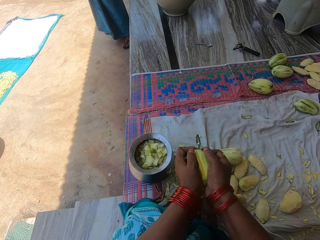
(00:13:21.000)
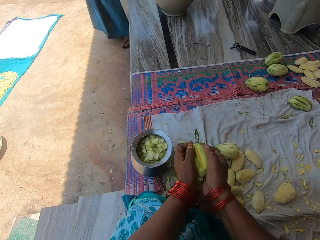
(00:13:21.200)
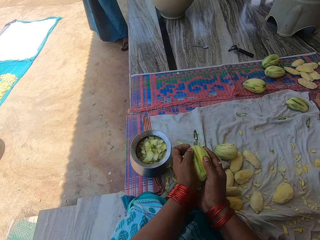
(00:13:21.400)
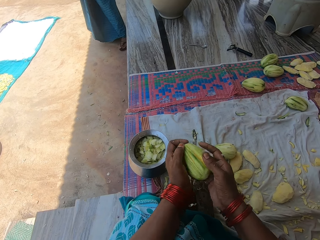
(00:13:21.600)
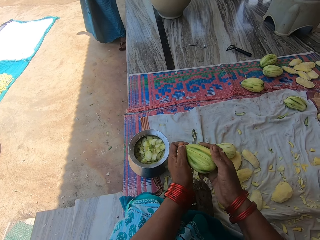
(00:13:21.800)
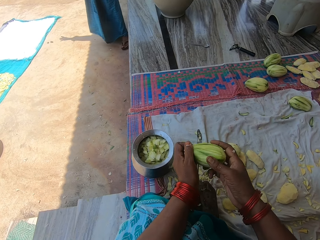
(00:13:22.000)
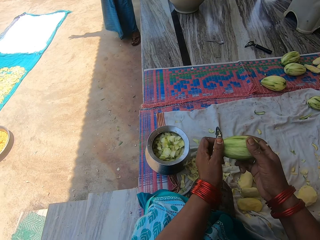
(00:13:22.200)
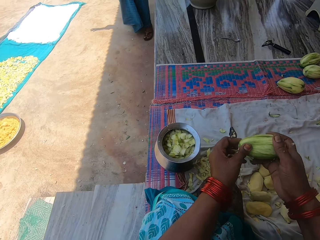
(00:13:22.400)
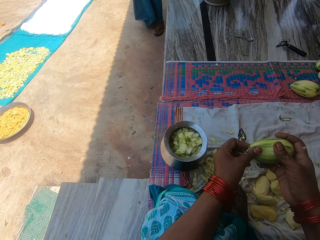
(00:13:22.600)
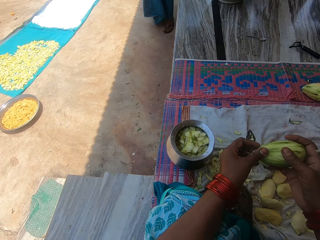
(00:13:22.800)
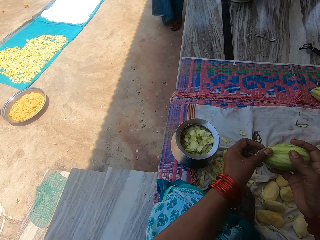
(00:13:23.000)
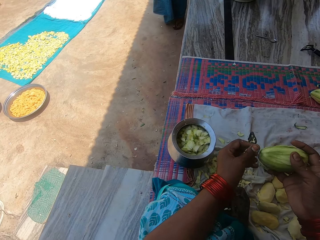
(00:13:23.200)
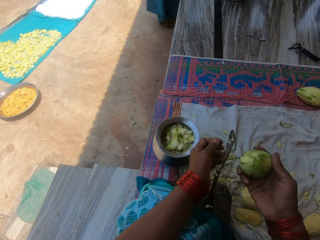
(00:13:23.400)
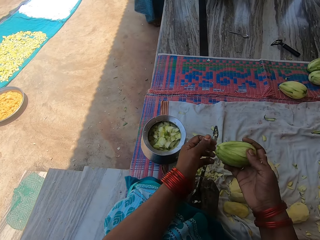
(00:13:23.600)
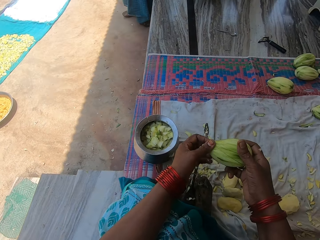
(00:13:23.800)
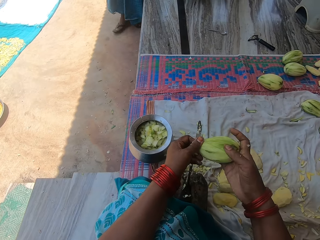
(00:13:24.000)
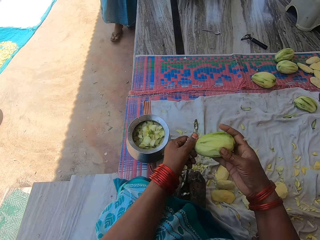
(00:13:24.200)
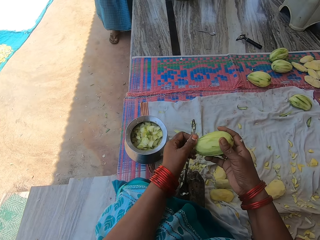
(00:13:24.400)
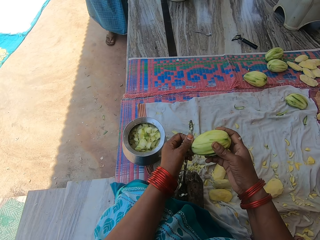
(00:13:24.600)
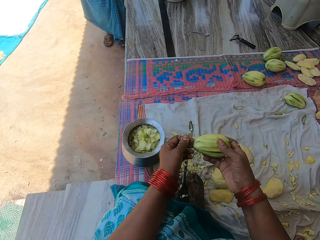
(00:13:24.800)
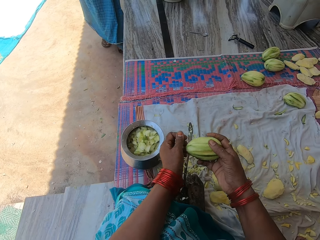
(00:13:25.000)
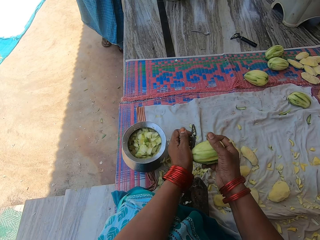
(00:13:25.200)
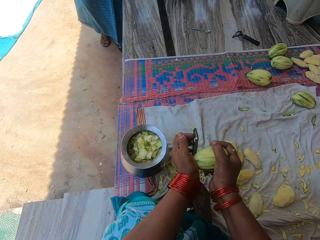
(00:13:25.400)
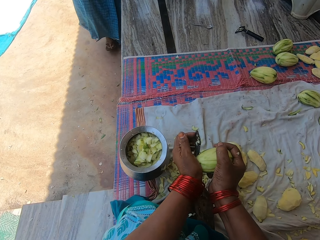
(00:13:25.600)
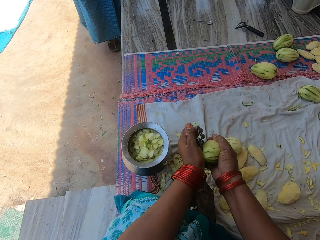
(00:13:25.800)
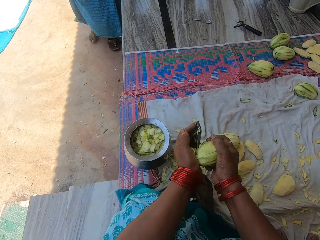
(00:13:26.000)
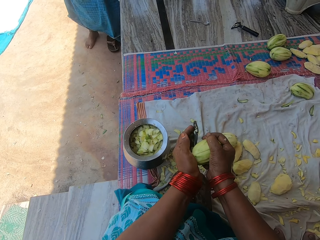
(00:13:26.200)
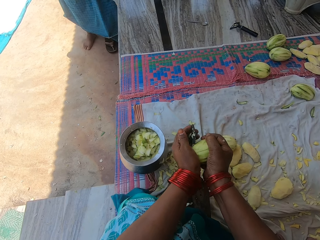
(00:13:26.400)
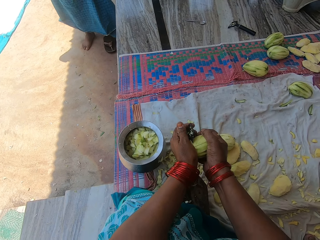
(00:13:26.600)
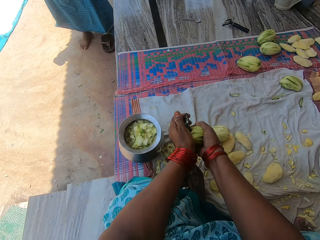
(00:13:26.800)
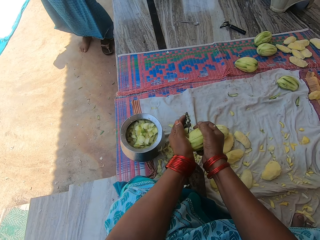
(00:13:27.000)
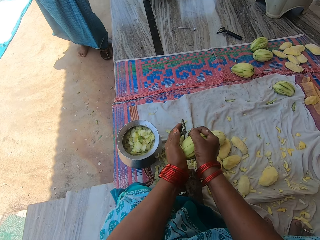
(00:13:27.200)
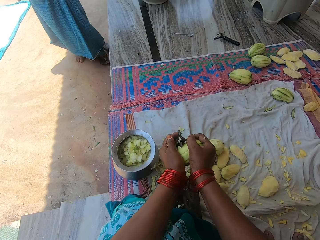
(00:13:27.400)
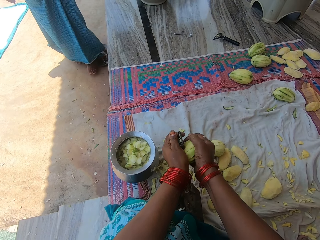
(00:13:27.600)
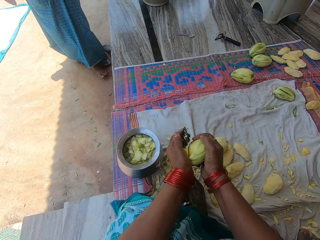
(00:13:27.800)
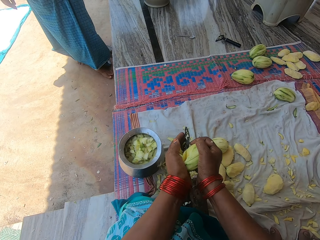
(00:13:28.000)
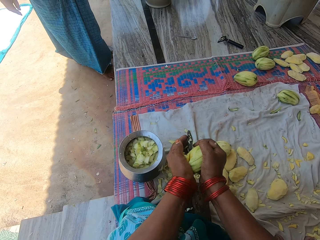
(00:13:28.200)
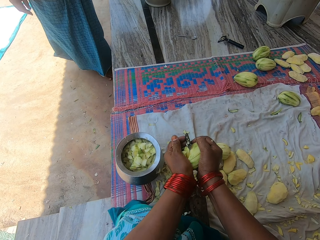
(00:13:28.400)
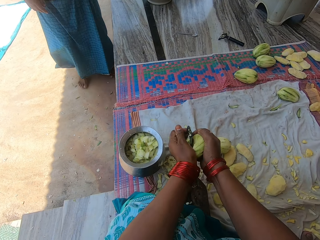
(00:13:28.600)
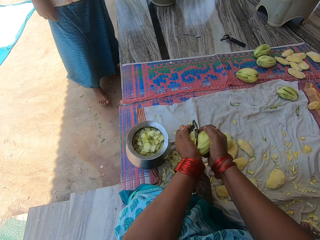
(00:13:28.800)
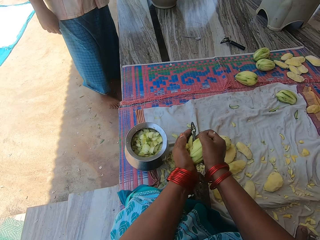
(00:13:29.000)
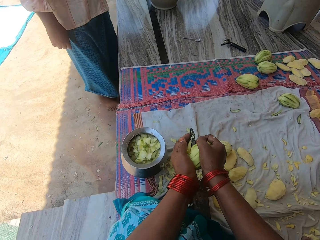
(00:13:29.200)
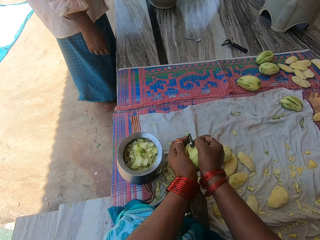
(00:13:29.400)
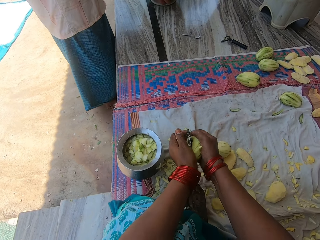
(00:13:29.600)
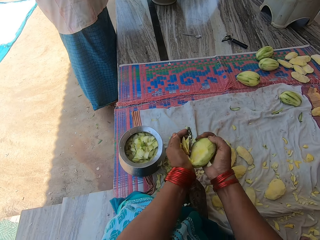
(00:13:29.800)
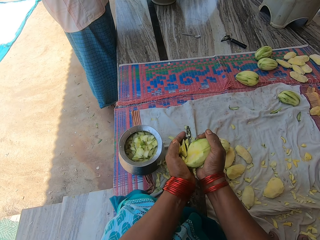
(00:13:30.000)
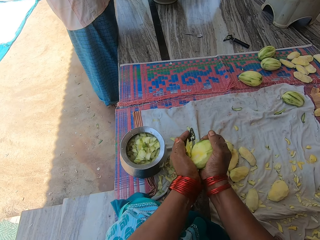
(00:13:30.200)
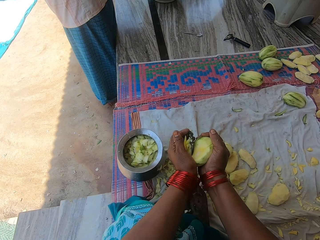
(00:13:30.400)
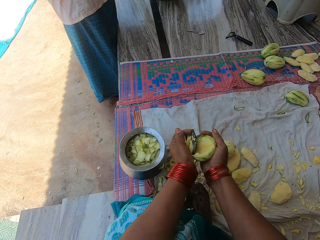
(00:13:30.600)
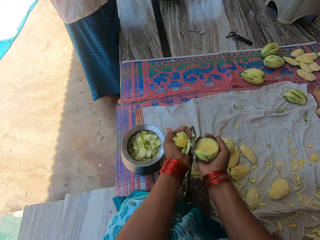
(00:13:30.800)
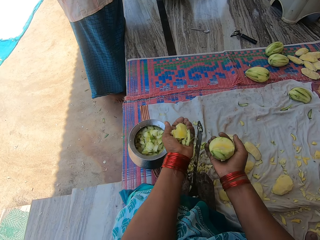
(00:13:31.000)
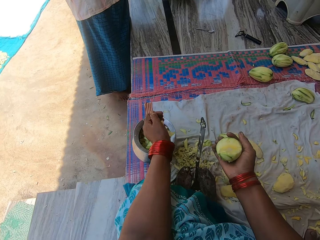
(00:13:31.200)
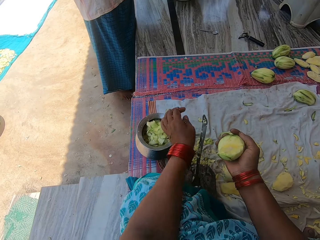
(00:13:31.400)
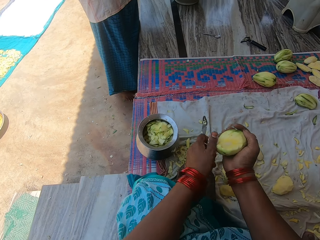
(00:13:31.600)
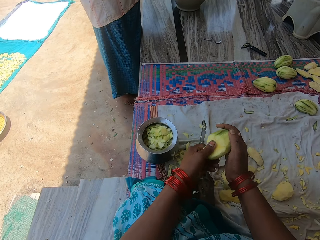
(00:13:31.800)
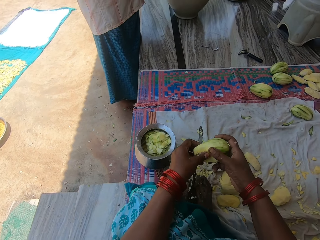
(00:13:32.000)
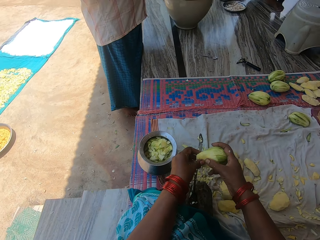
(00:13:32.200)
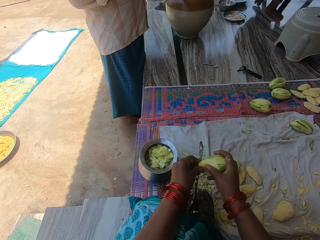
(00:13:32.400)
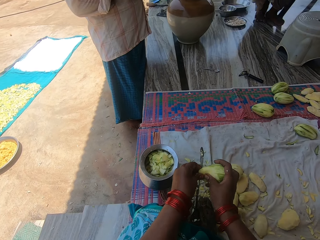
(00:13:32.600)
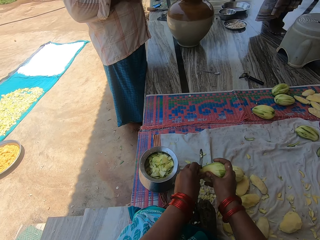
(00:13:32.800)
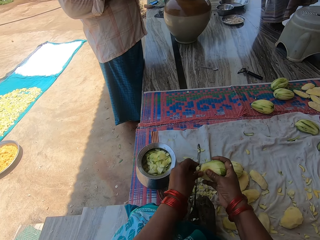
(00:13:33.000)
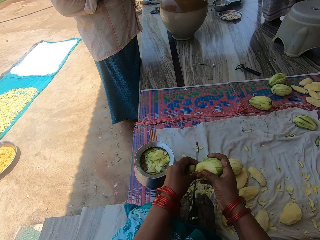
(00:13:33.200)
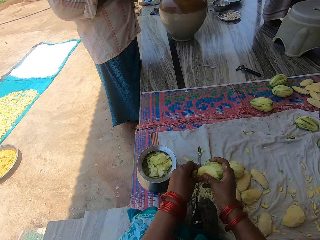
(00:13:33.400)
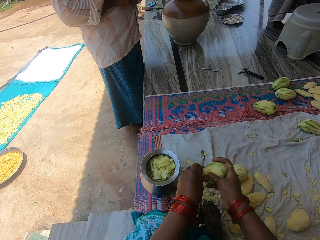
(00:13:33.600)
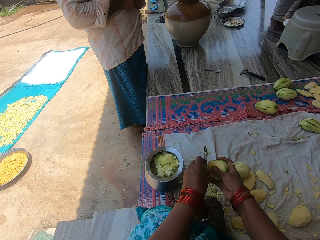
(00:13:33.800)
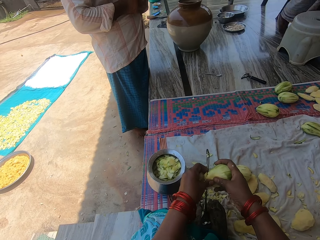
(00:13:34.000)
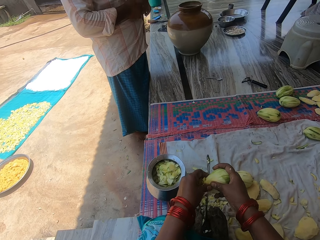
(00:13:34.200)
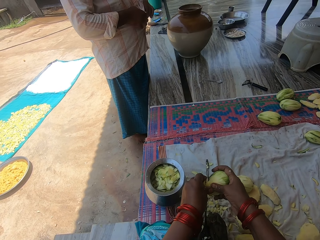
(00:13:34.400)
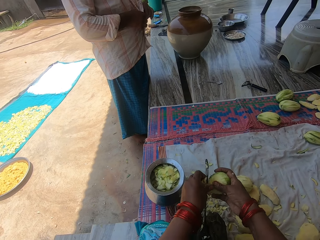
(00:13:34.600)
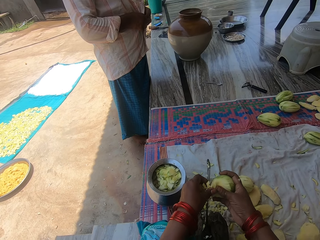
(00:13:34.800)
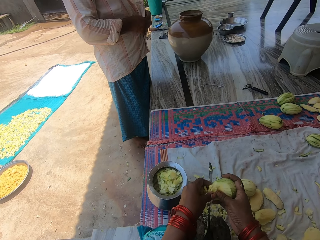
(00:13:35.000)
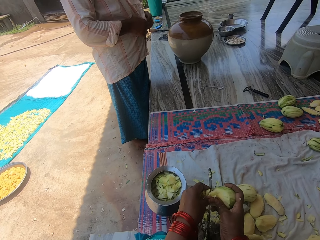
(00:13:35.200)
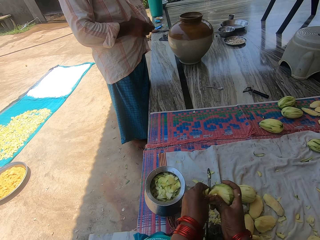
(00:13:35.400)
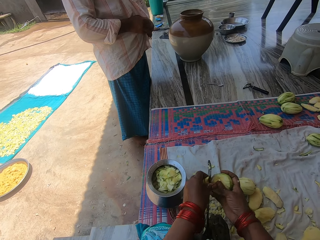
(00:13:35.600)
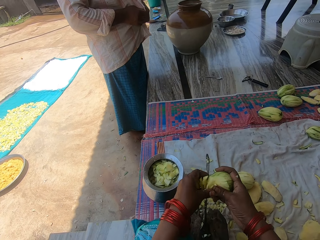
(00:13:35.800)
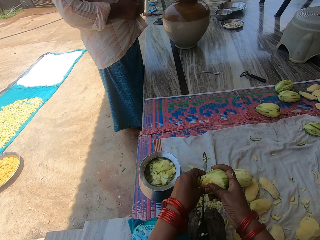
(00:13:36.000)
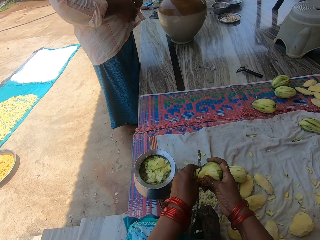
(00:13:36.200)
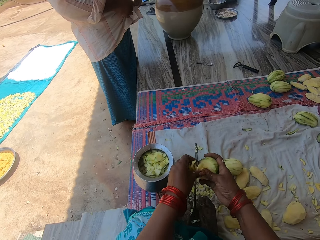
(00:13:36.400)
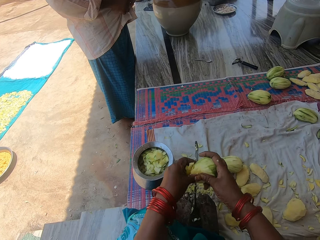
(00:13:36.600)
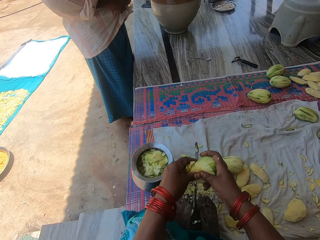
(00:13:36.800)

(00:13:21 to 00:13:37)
A man throws items on the ground. The camera wearer chops the mango with the knife on the knife stand. The man removes slippers from his feet. The camera wearer pours the chopped mangoes in the pot. They chop the mango with the knife on the knife stand. A woman walks on the other side of the compound. The man unbuttons his shirt.

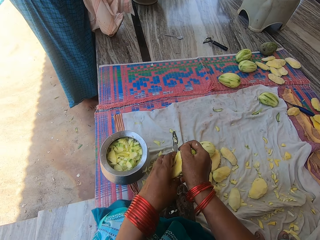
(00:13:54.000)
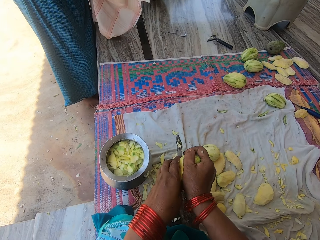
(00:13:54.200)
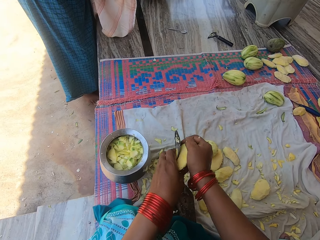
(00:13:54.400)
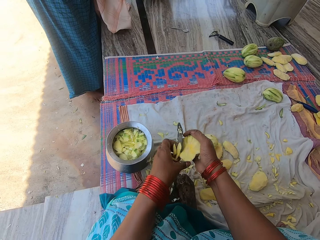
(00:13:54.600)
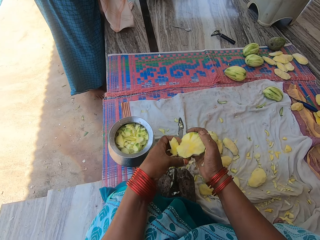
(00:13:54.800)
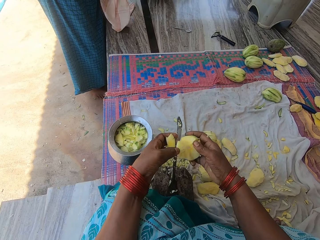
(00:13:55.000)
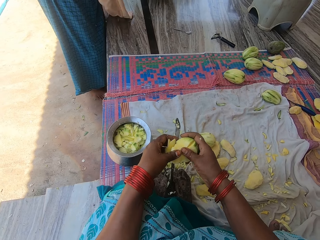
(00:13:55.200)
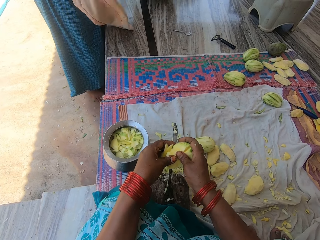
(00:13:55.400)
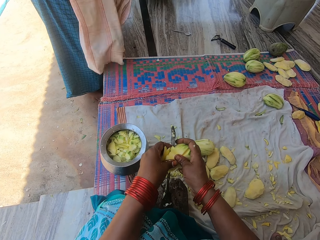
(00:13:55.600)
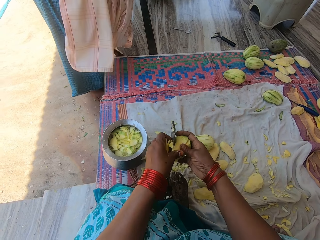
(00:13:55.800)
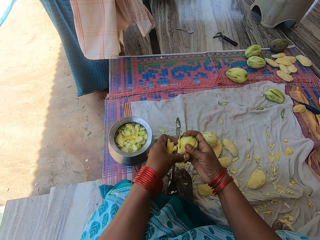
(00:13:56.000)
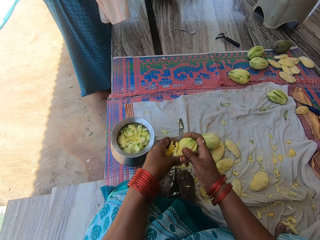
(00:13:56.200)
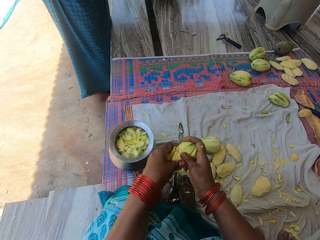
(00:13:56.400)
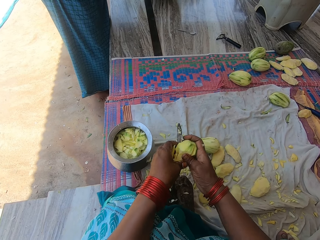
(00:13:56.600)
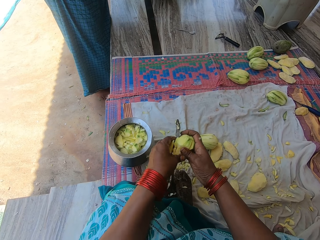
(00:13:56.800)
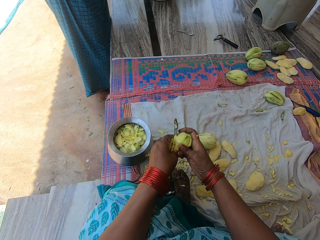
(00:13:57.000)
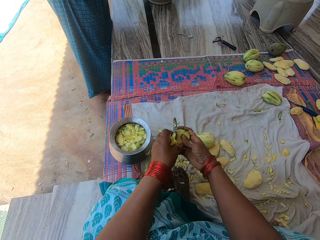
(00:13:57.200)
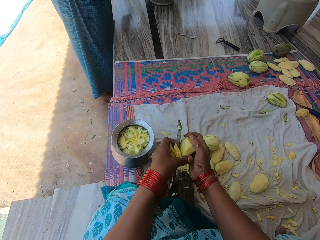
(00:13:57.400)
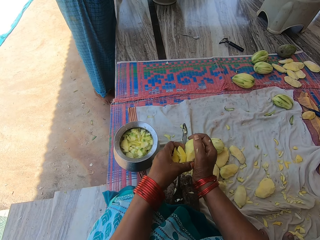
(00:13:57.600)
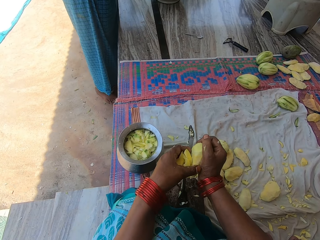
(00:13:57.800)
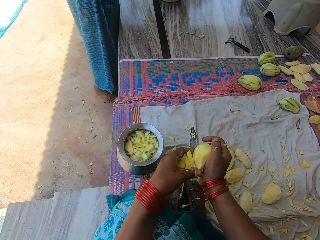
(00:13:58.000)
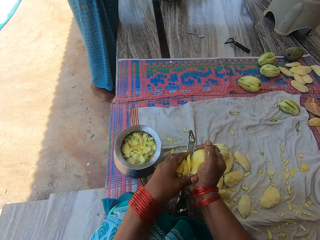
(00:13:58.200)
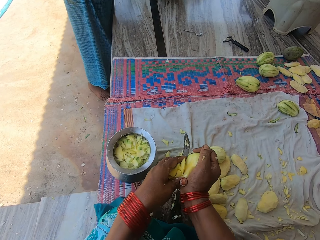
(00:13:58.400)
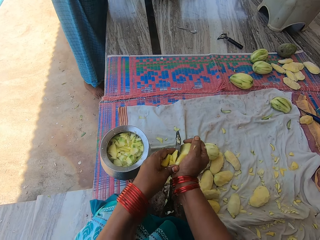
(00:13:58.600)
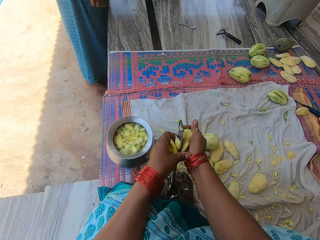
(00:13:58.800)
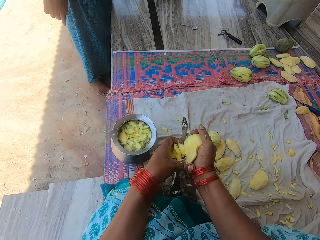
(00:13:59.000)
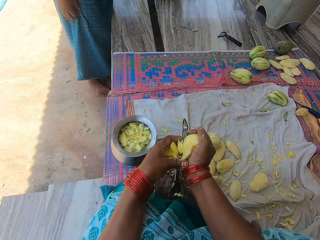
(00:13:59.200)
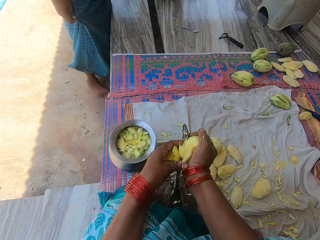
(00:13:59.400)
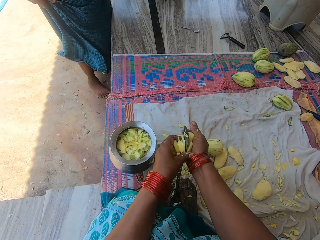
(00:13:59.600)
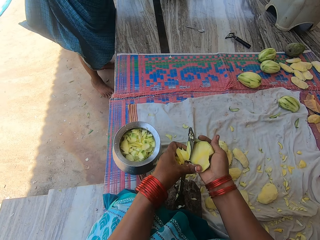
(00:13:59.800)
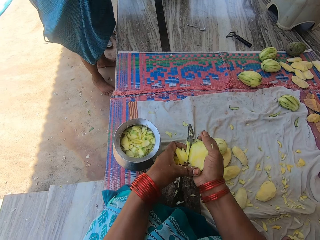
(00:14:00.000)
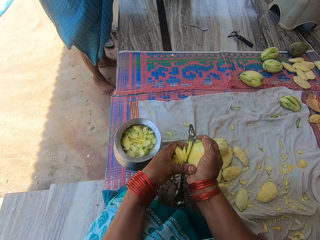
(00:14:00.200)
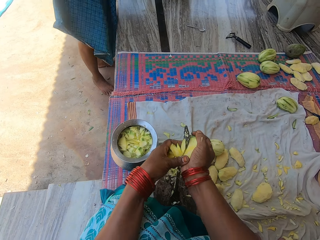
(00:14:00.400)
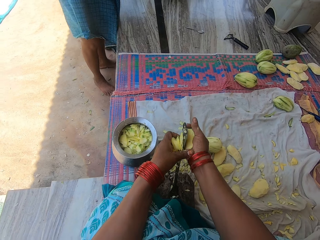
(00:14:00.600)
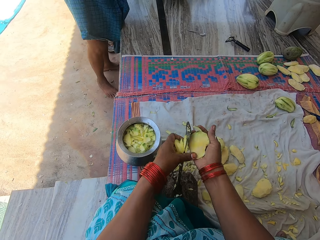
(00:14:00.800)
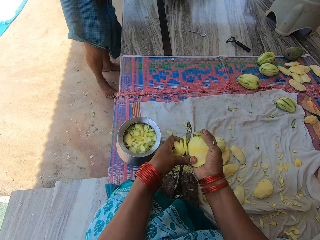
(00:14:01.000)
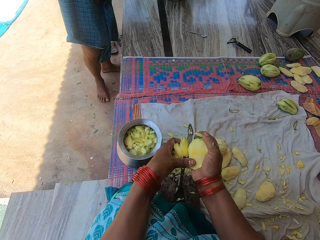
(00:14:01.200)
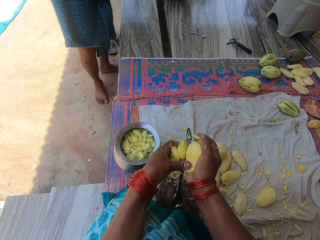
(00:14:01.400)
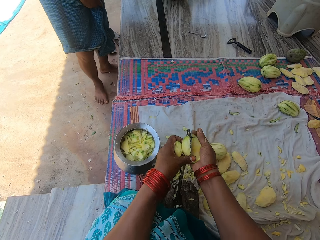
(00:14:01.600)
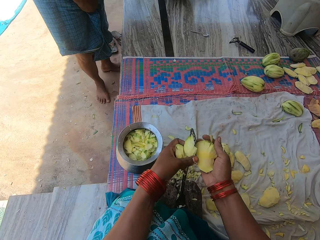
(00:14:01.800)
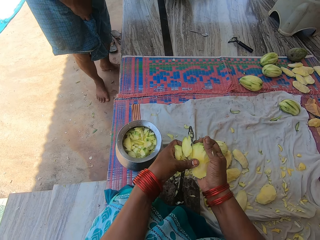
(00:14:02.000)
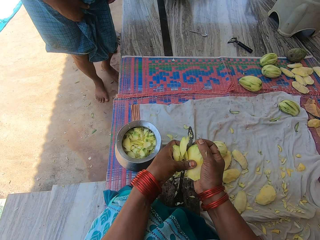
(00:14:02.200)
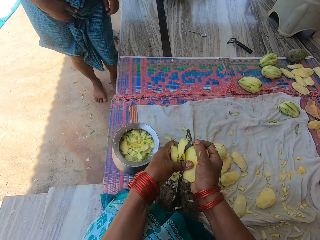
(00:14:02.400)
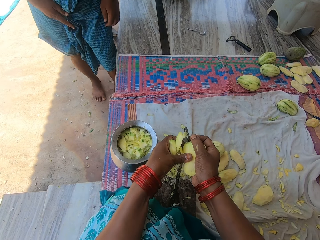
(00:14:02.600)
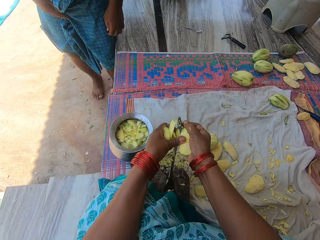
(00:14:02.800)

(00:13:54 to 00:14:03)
The camera wearer cuts a mango with a knife. They cut the mango with the knife repeatedly. A man lifts his cloth. The camera wearer cuts the mango with the knife again.
